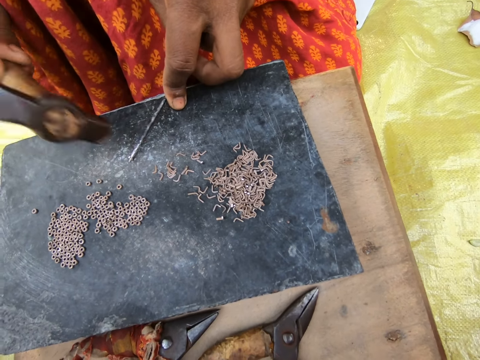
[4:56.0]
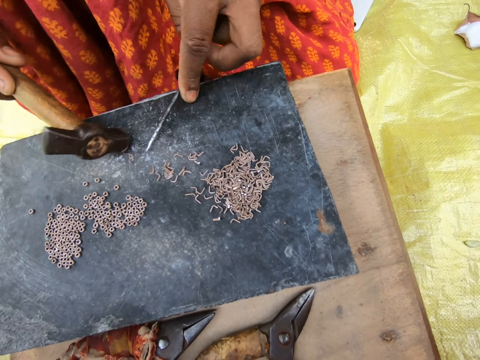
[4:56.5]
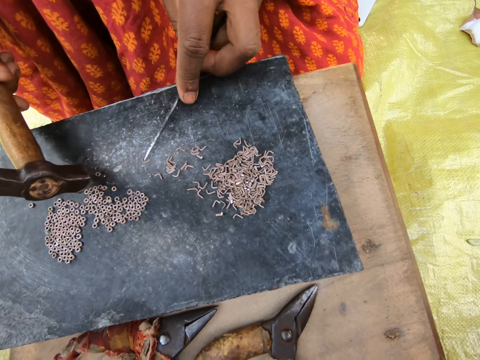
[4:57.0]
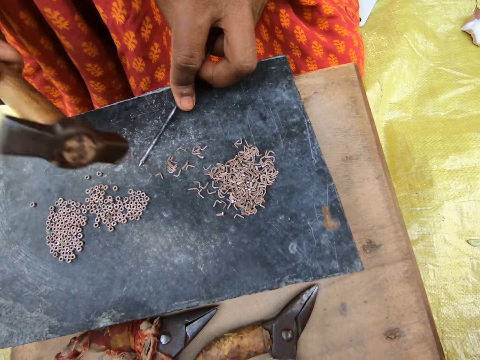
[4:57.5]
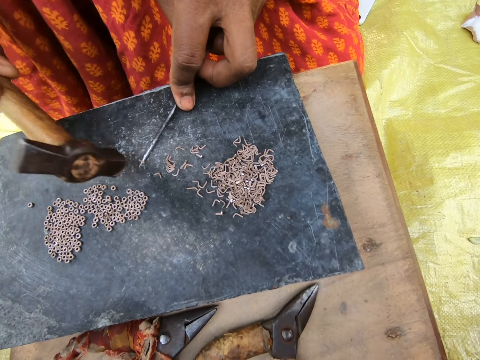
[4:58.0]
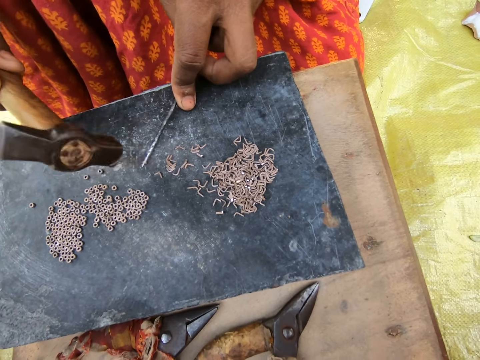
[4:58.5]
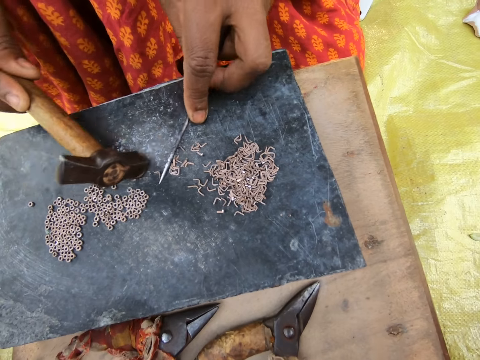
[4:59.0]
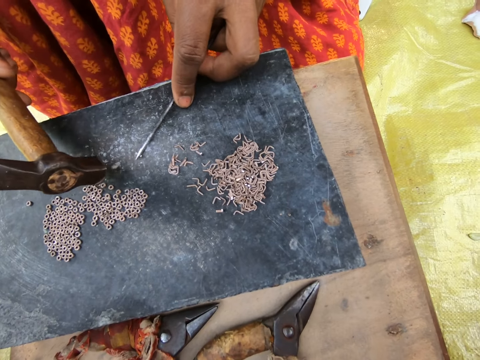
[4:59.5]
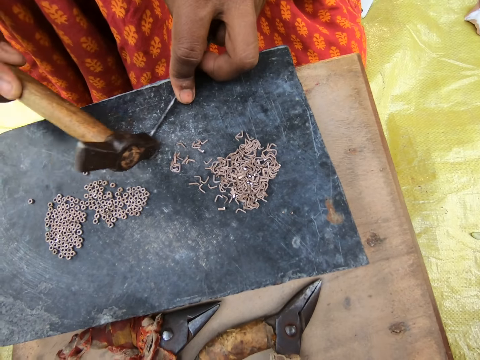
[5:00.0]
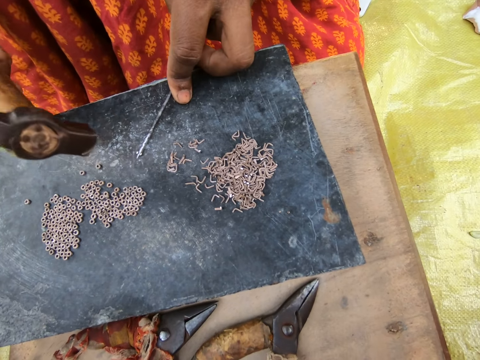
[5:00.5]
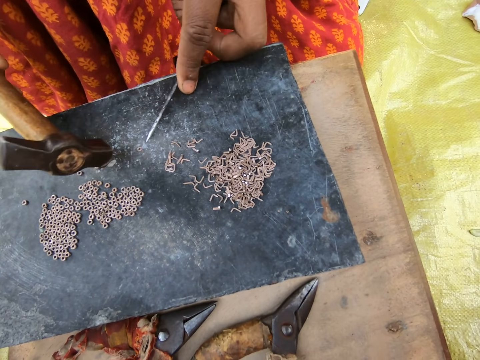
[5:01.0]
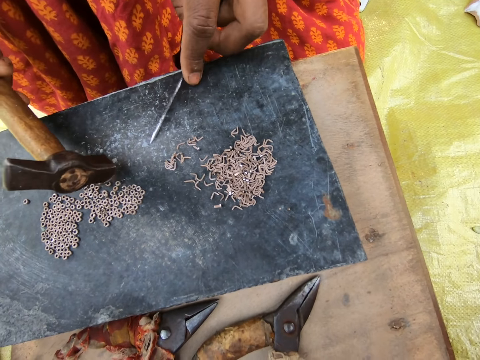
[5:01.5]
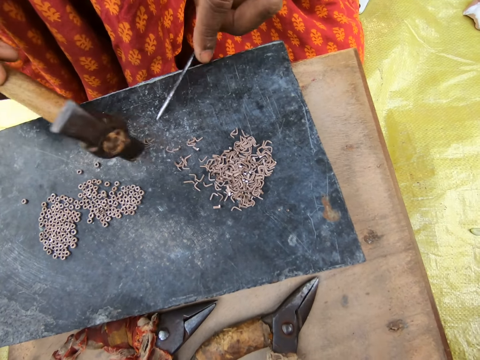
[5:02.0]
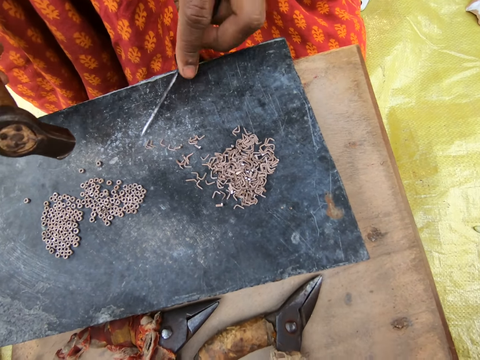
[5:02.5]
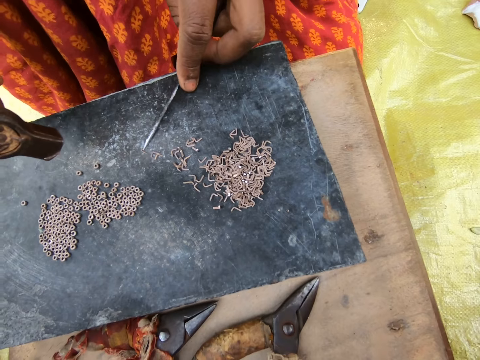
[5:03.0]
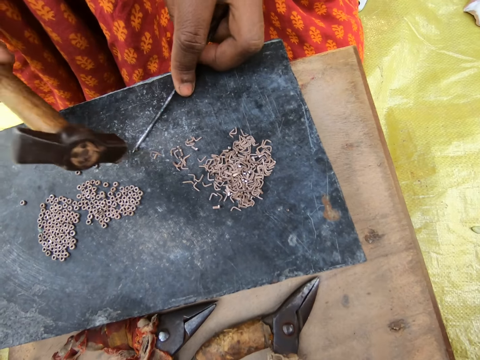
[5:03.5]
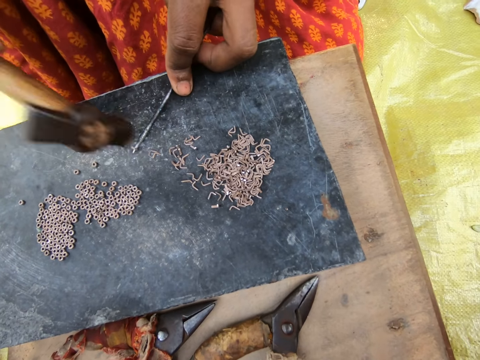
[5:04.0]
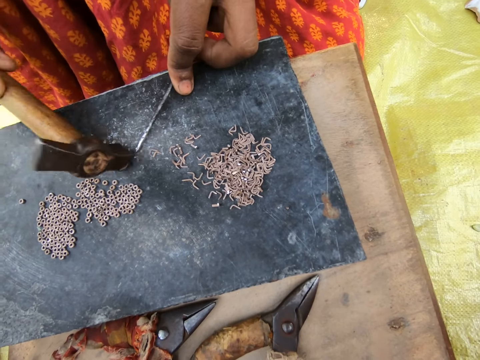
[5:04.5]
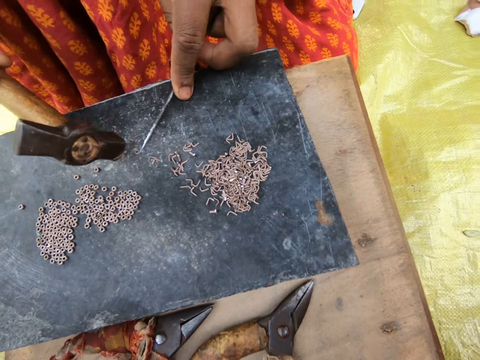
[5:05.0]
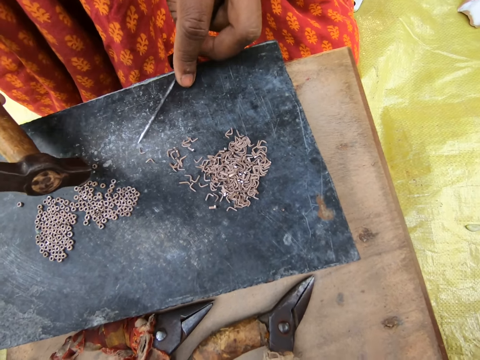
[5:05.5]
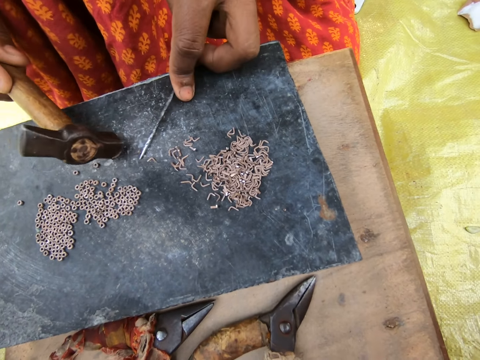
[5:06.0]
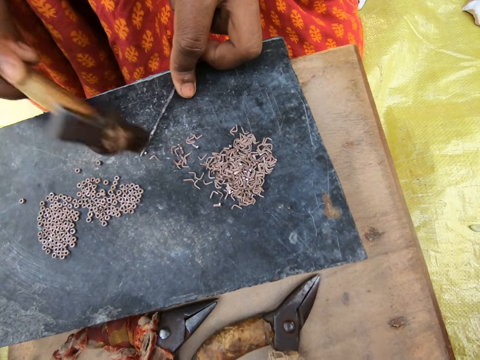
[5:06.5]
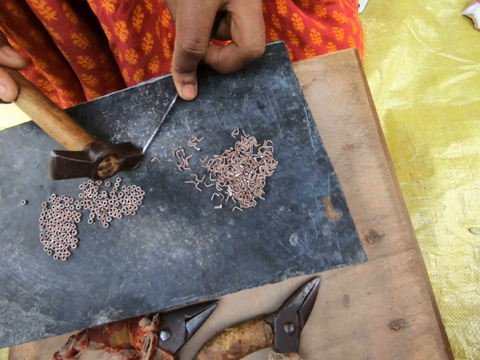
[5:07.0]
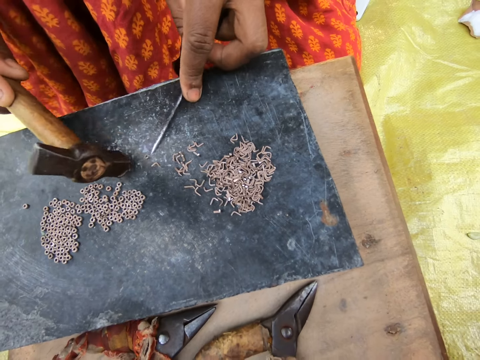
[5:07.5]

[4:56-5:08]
The woman pushes the metal ring on the table aside with the hammer in her right hand. She moves a piece of metal on the table with the rod in her left hand. She hits the piece of metal into a ring with the hammer in her right hand. She moves the pieces of metal on the table with the rod in her left hand. She pushes the metal ring on the table aside with the hammer in her right hand. She moves the piece of metal on the table with the rod in her left hand. She hits the piece of metal into a ring with the hammer in her right hand. She pushes the metal ring on the table aside with the hammer in her right hand. She moves the pieces of metal on the table with the rod in her left hand. She hits the piece of metal into a ring with the hammer in her right hand. She pushes the metal ring on the table aside with the hammer in her right hand. She moves the piece of metal on the table with the rod in her left hand. She hits the piece of metal into a ring with the hammer in her right hand.

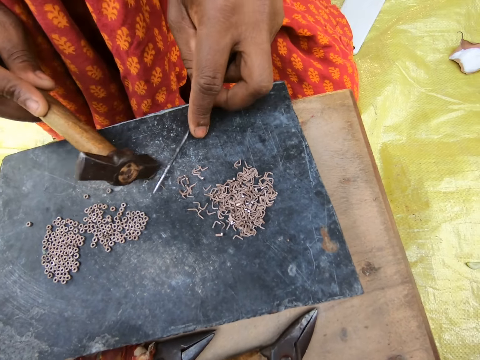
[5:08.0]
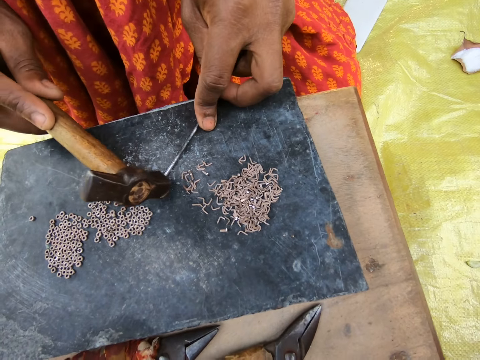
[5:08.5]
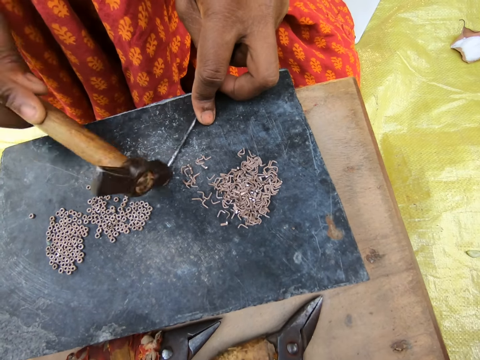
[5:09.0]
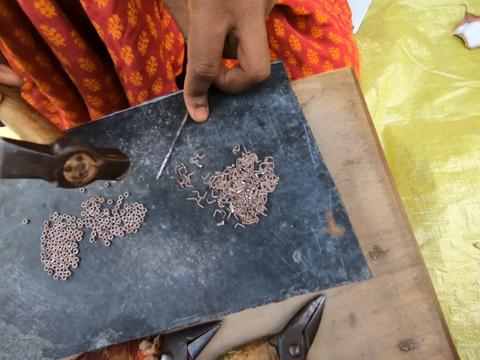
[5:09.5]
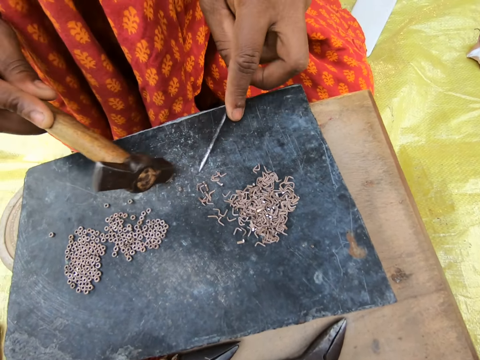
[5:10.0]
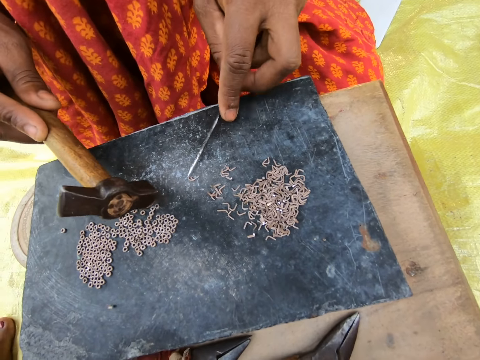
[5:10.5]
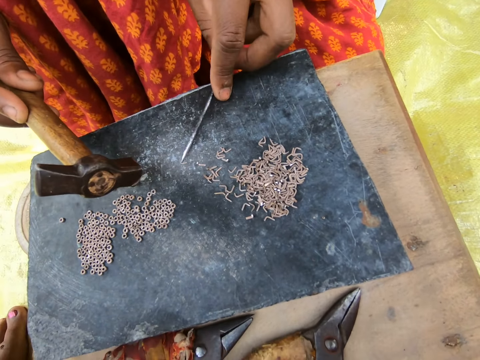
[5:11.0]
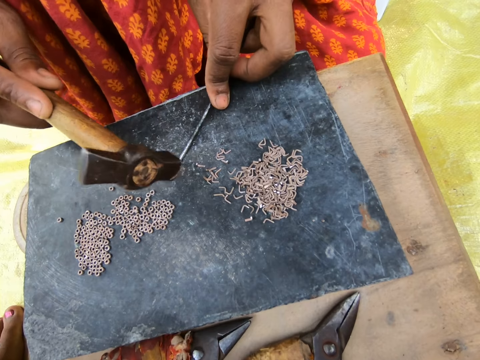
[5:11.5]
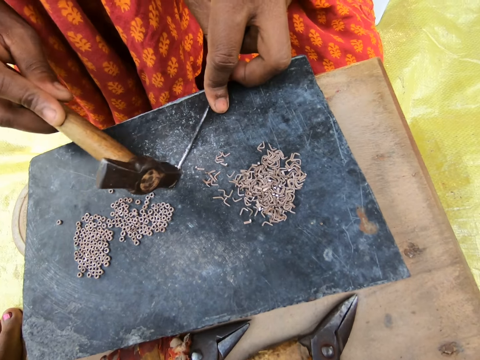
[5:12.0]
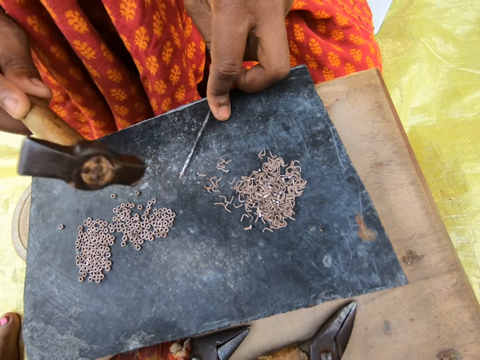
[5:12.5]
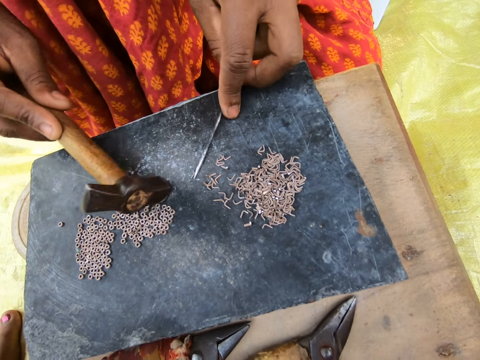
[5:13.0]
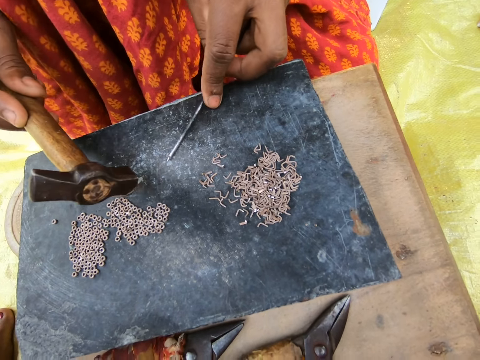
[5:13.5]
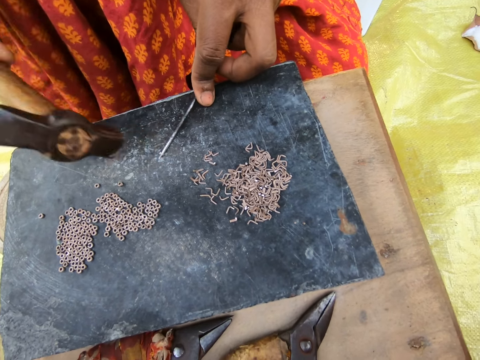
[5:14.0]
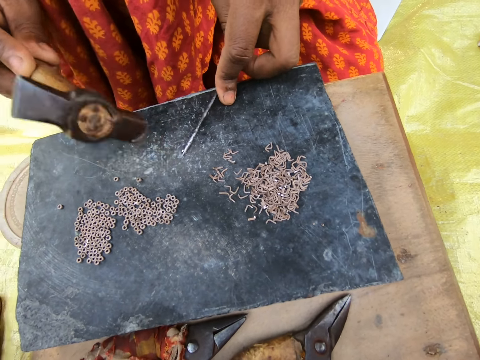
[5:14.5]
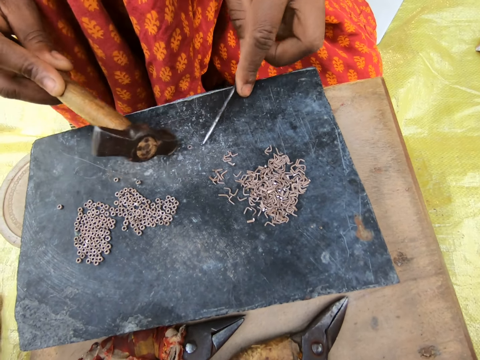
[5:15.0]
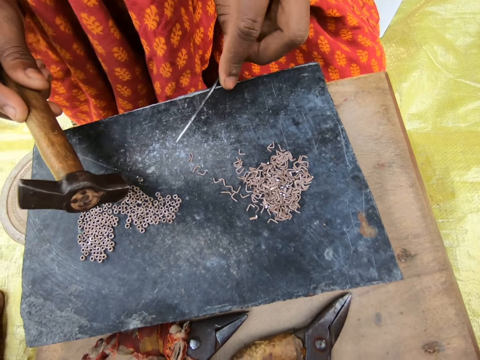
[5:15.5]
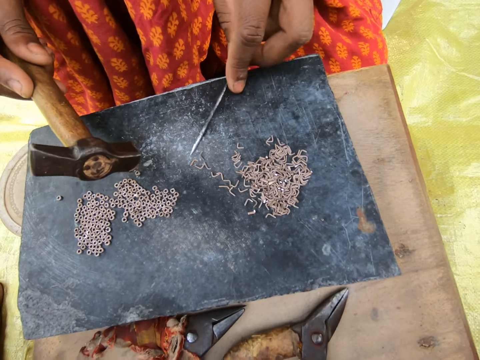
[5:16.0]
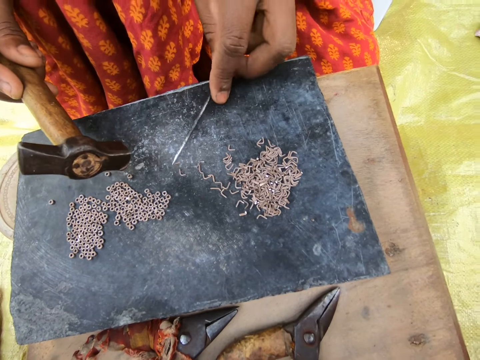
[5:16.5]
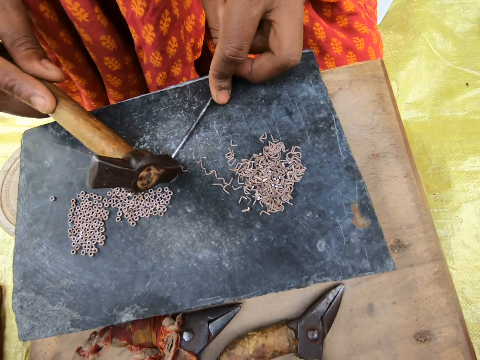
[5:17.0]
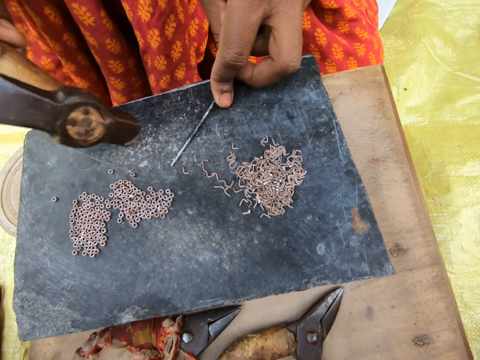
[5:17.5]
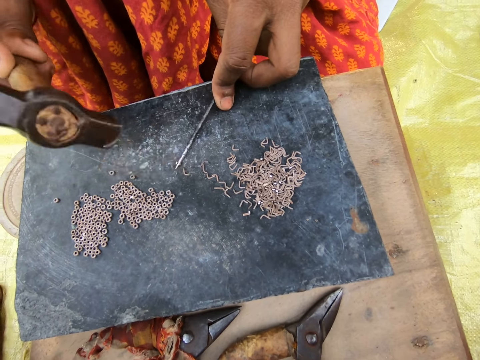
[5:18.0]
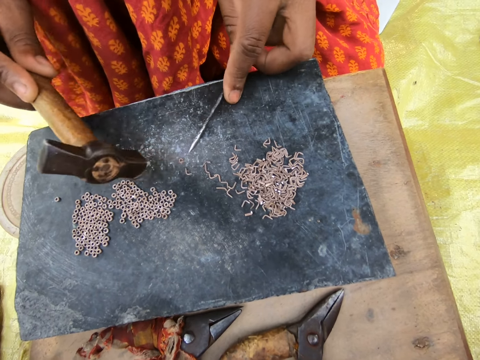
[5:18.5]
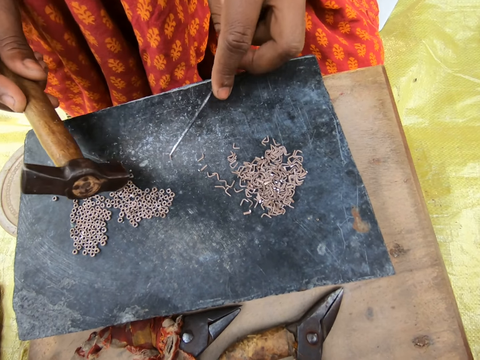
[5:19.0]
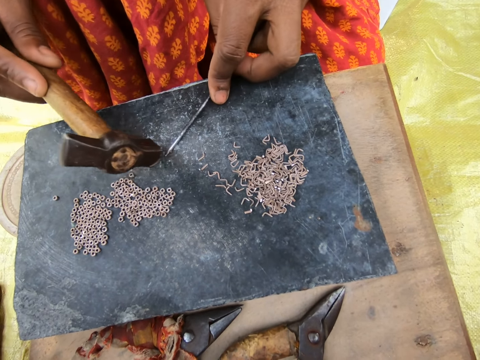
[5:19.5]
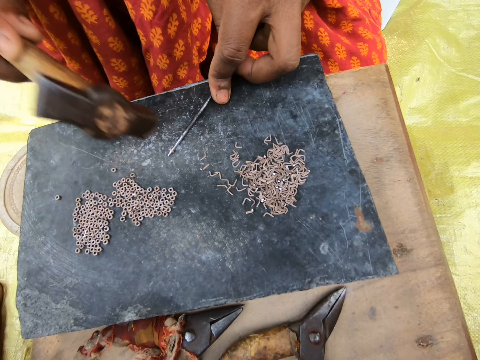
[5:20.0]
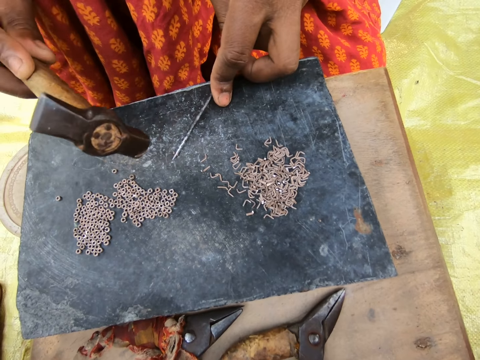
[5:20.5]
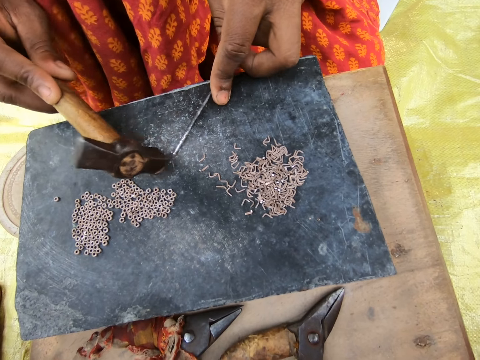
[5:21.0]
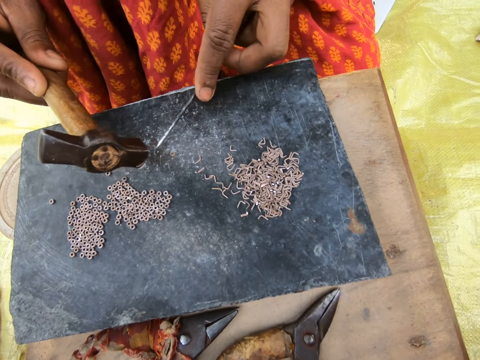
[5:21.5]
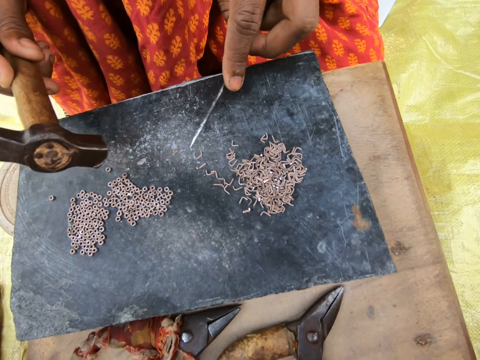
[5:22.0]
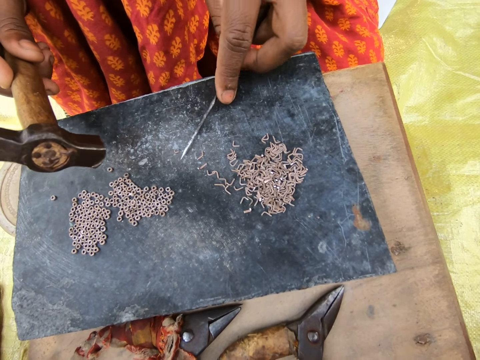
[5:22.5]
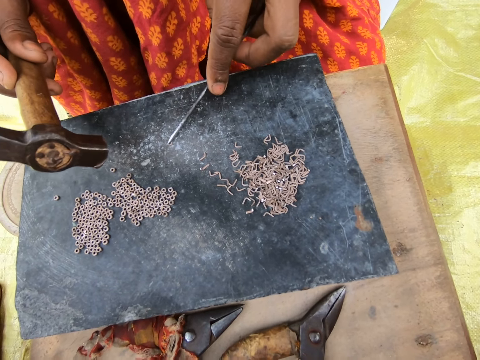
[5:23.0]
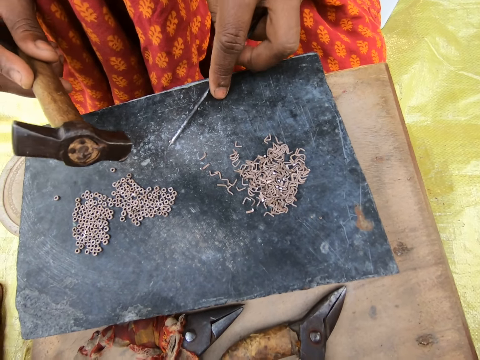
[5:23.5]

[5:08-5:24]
The woman pushes the metal ring on the table aside with the hammer in her right hand. She moves a piece of metal on the table with the rod in her left hand. She hits the piece of metal into a ring with the hammer in her right hand. She pushes the metal ring on the table aside with the hammer in her right hand. She moves the pieces of metal on the table with the rod in her left hand. She hits the piece of metal into a ring with the hammer in her right hand. She pushes the metal ring on the table aside with the hammer in her right hand. She moves the piece of metal on the table with the rod in her left hand. She hits the piece of metal into a ring with the hammer in her right hand. She moves the pieces of metal on the table with the rod in her left hand. She pushes the metal ring on the table aside with the hammer in her right hand. She hits the piece of metal into a ring with the hammer in her right hand. She pushes the metal ring on the table aside with the hammer in her right hand. She moves the piece of metal on the table with the rod in her left hand. She hits the piece of metal into a ring with the hammer in her right hand. She moves the metal ring on the table aside with the rod in her left hand.
